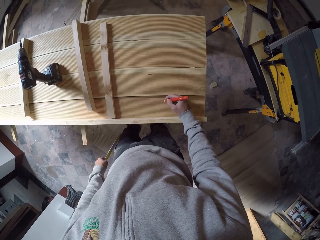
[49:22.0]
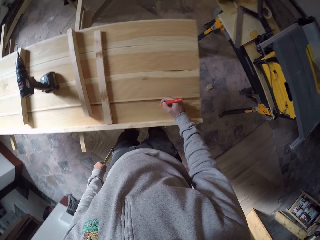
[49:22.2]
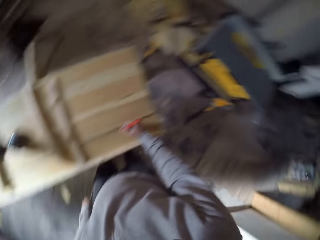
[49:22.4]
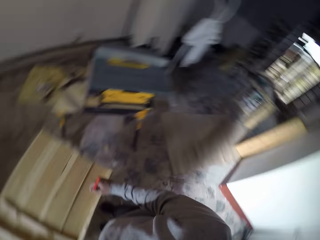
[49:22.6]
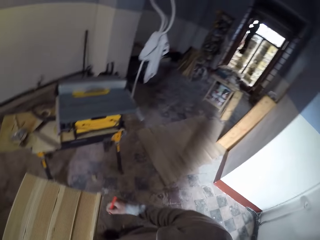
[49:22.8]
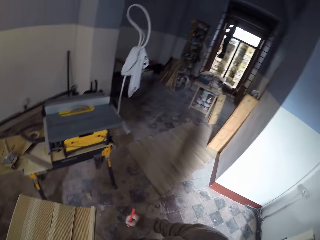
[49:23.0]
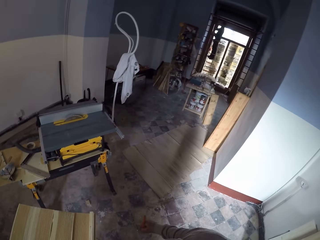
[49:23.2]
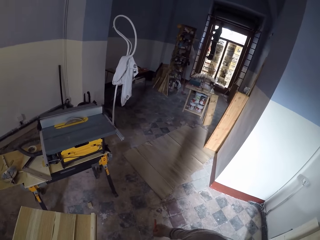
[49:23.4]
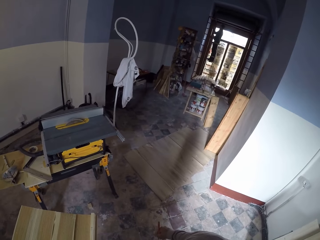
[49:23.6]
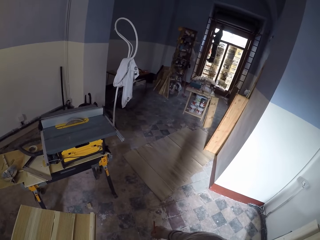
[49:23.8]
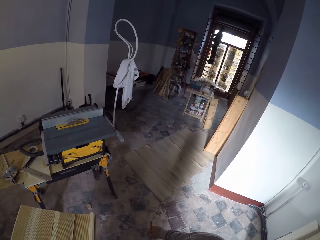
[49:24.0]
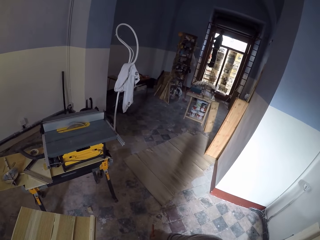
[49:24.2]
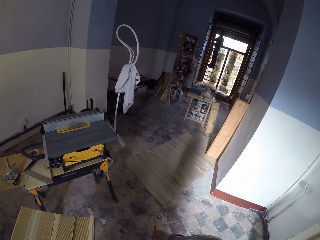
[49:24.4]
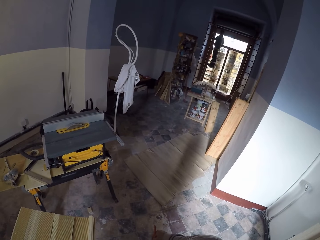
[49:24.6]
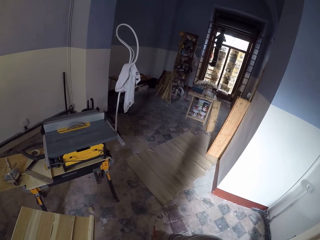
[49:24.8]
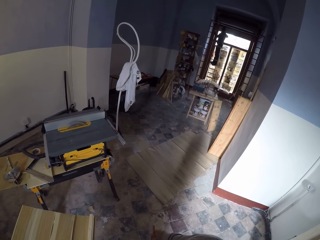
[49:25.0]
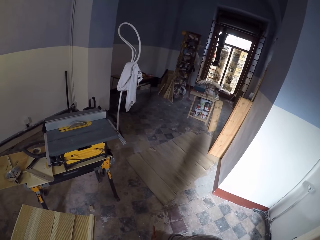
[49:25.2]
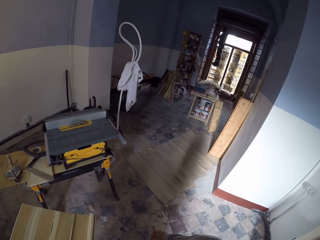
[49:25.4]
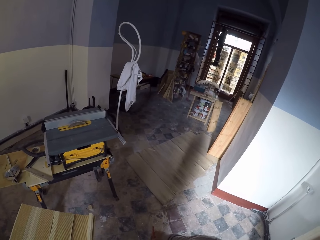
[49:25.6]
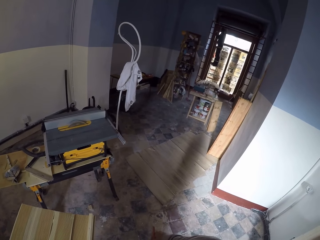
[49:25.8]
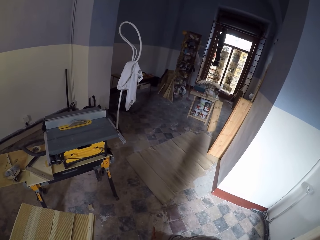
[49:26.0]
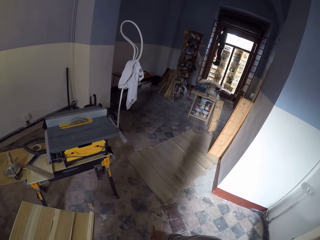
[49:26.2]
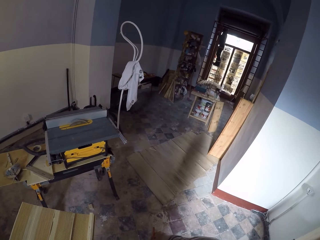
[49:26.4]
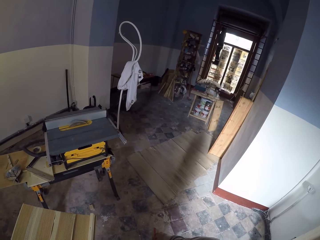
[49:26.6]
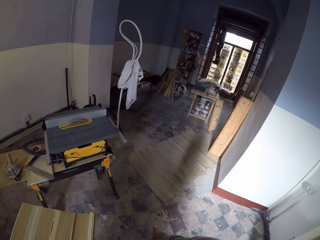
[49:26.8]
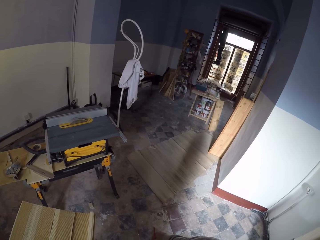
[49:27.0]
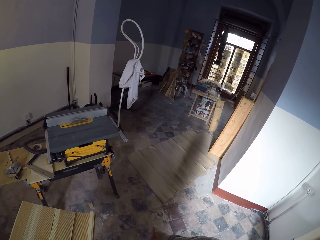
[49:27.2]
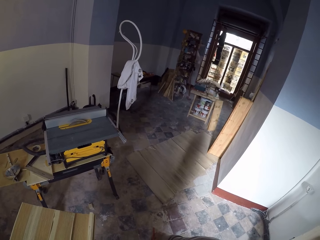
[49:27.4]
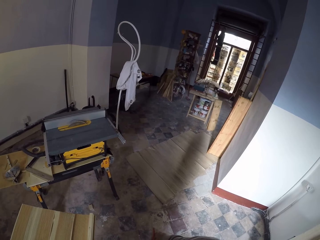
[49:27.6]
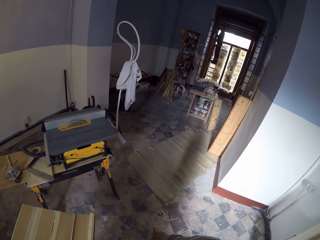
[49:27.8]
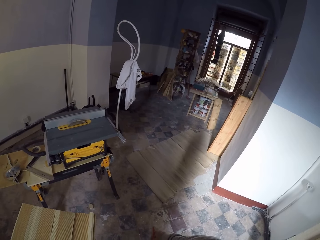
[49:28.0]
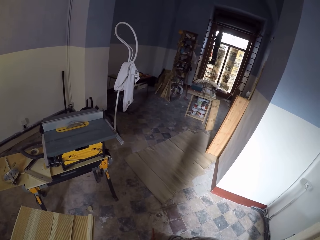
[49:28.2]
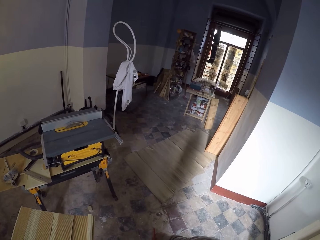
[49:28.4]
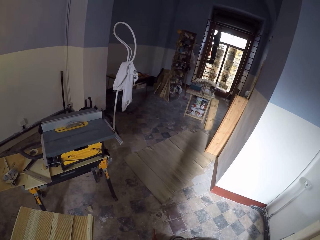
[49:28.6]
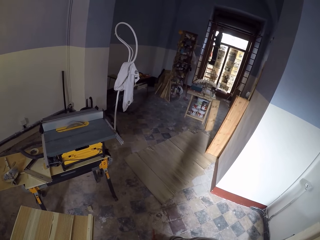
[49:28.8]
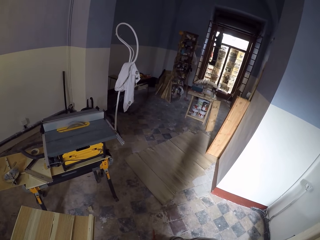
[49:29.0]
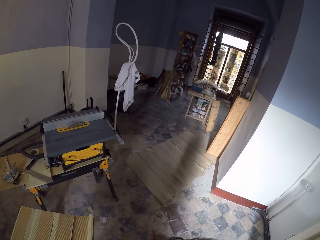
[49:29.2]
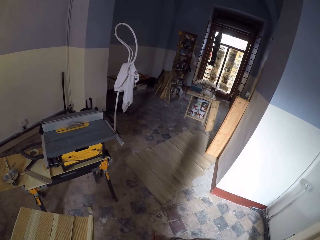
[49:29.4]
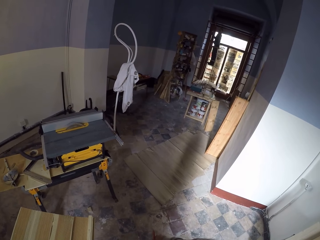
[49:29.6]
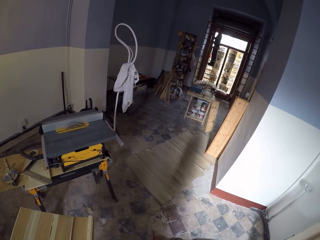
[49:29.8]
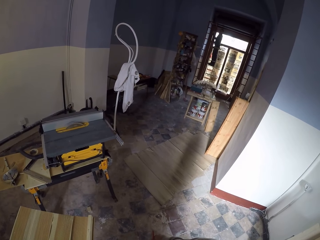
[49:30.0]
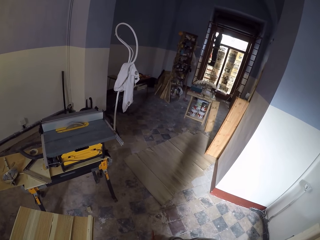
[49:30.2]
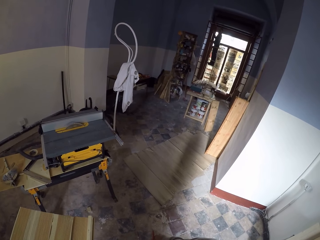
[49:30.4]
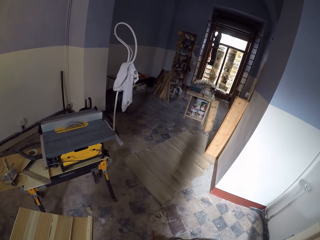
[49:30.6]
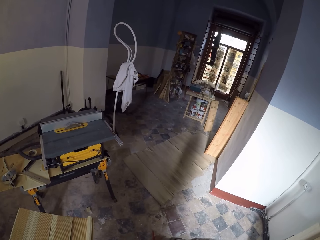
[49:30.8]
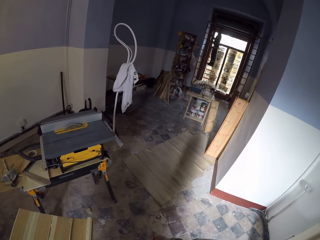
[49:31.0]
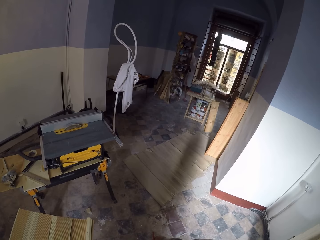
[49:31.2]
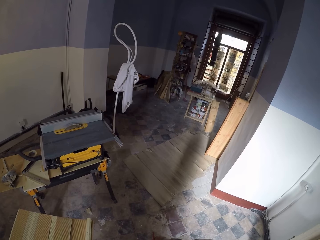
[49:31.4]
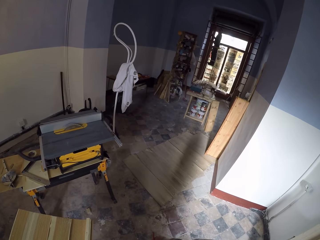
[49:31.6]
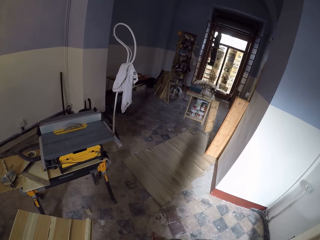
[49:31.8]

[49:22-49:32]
The camera wearer looks on the other side. They look at a man.

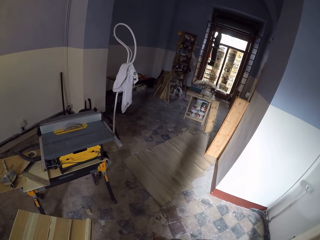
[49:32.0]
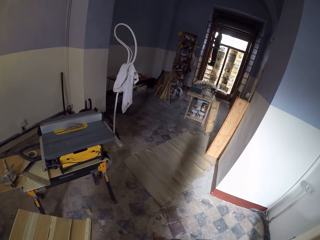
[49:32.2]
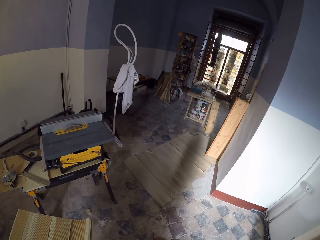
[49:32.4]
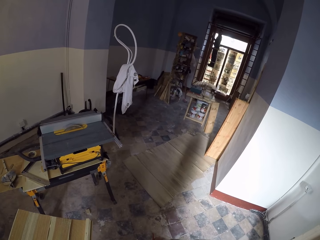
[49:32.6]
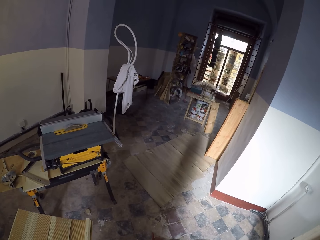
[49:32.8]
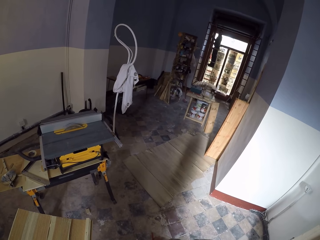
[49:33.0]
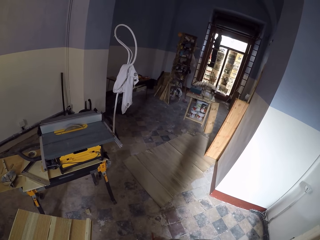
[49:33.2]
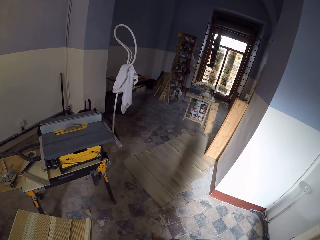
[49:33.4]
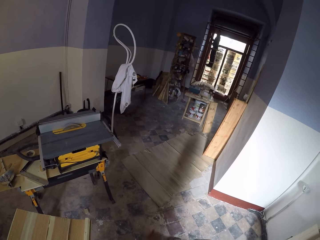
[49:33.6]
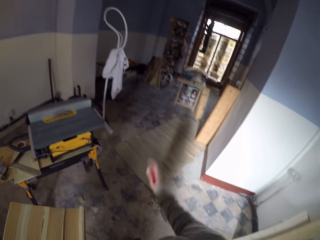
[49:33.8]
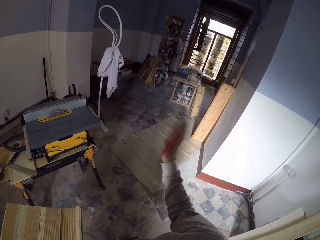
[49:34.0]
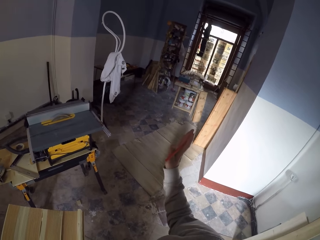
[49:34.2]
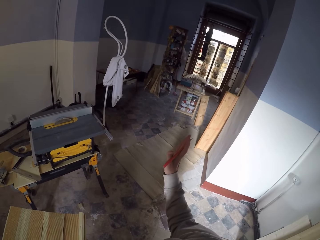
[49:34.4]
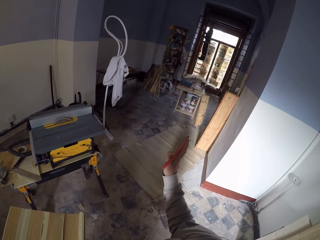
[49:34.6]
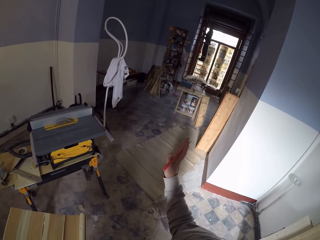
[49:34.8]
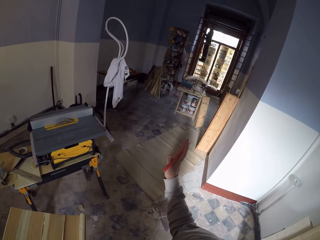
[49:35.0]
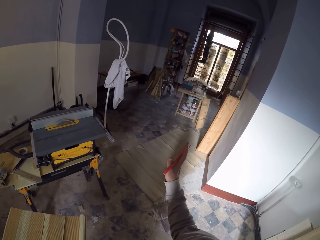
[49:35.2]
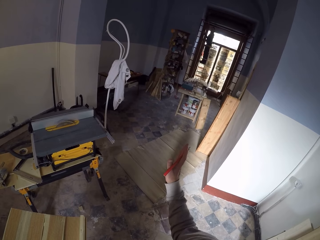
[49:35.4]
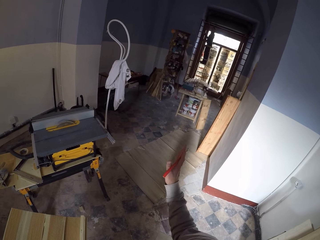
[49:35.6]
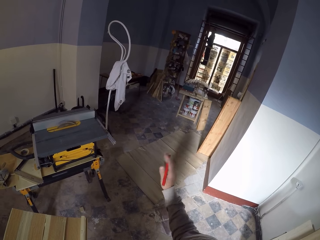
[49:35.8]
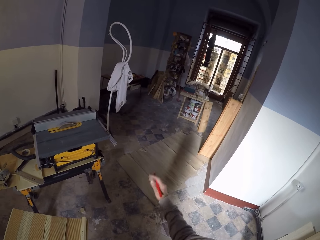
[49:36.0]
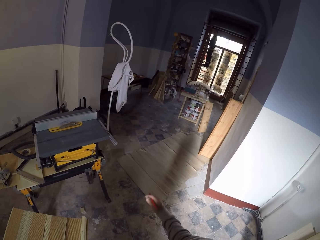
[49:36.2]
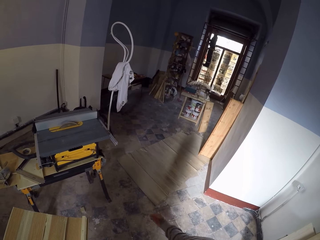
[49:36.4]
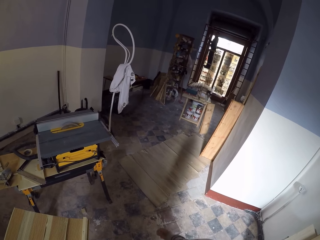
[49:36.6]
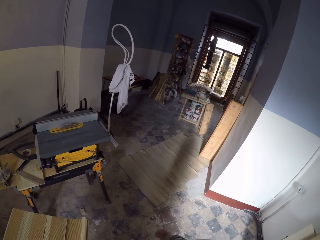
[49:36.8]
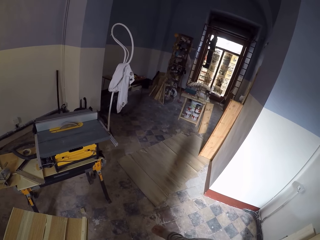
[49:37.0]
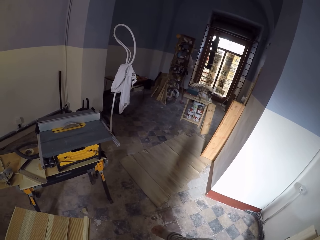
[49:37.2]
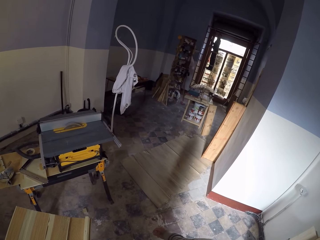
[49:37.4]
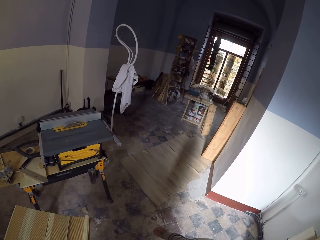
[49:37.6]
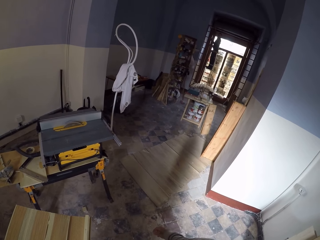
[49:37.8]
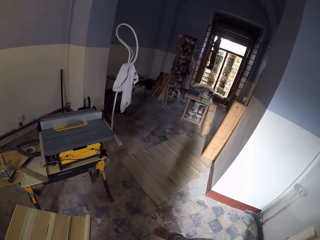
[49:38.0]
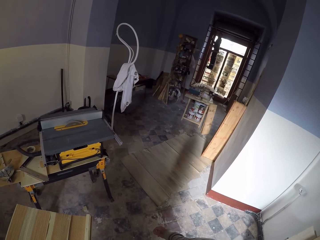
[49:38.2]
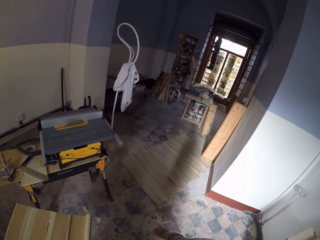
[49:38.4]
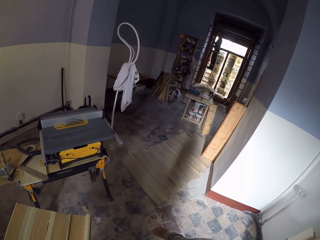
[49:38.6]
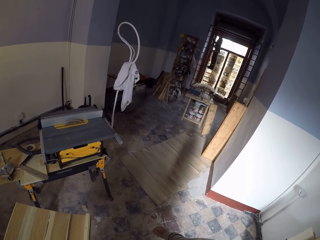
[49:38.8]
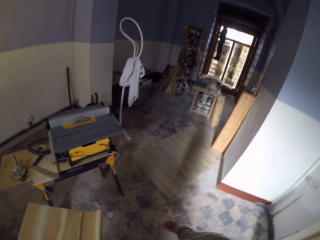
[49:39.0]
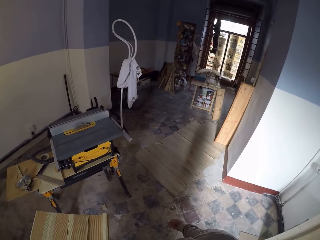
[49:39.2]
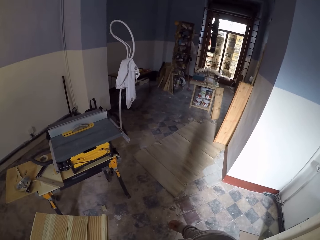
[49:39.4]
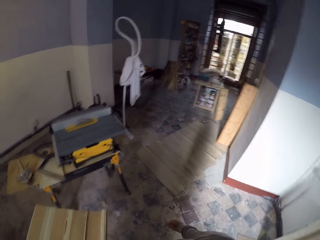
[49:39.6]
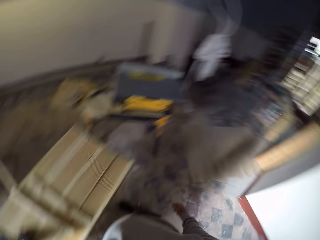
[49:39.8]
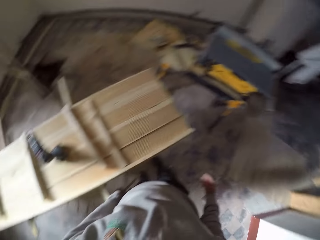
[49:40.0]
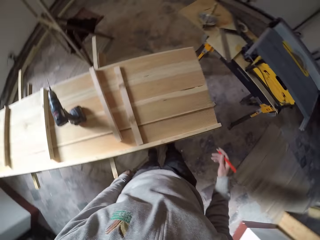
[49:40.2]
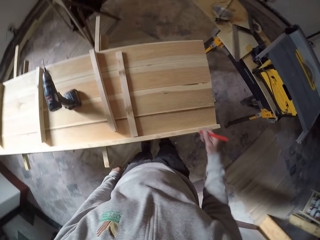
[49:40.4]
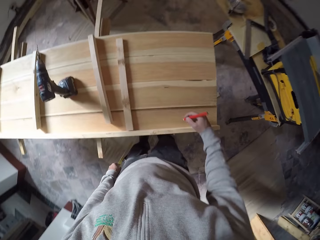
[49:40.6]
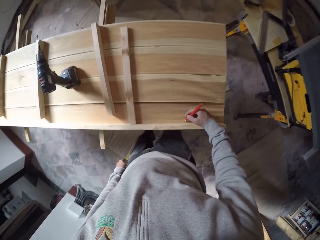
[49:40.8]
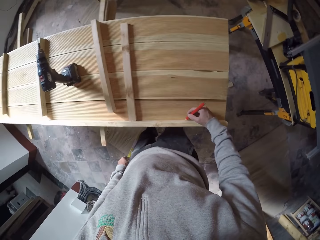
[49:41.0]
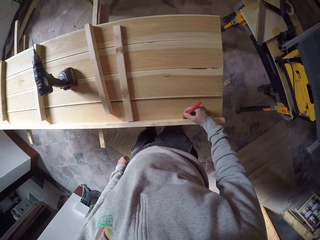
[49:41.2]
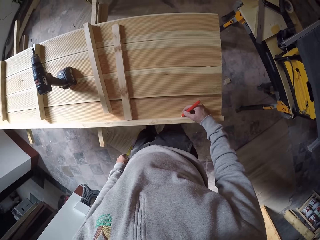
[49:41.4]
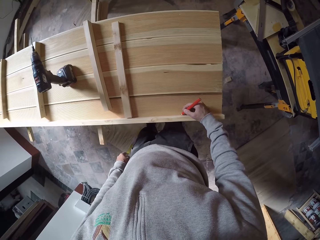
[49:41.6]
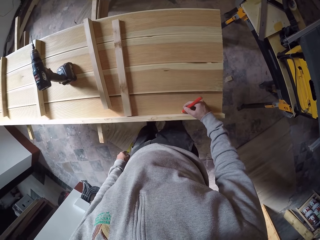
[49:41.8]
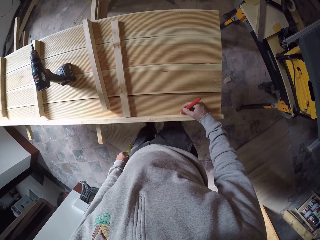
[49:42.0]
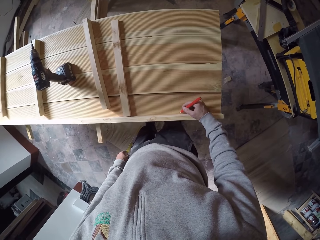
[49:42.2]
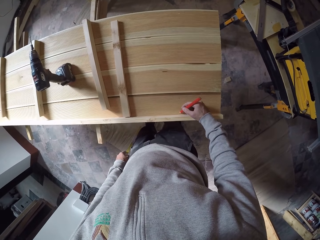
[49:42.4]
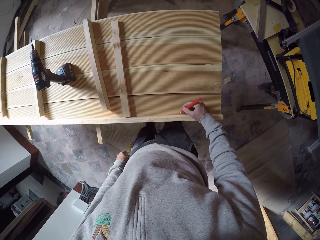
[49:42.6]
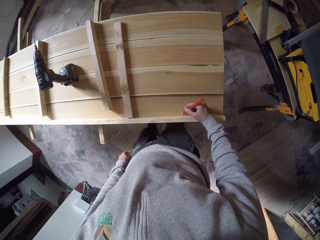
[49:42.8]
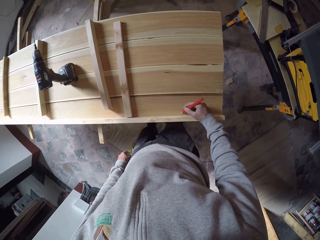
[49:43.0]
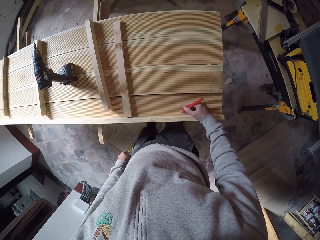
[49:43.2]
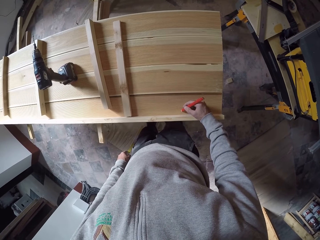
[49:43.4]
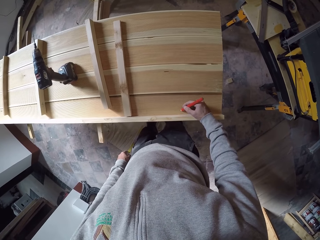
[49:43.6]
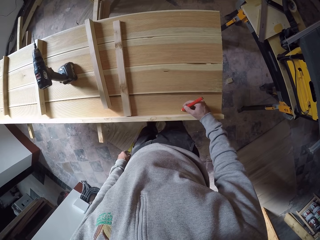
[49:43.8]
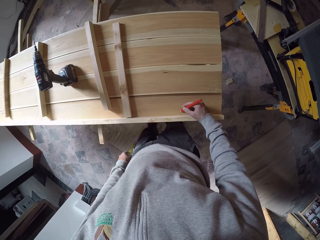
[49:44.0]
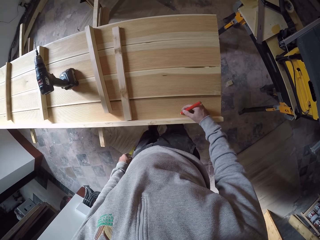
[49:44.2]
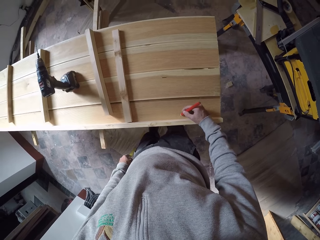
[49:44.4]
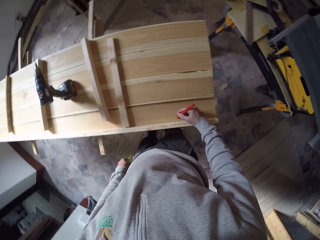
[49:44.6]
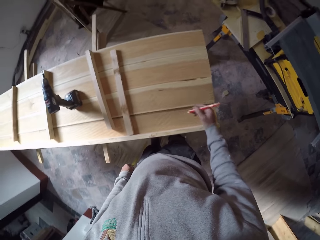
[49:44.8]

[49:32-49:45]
The camera wearer talks to a man. He gestures with his hand. He marks the wood with a pencil.
